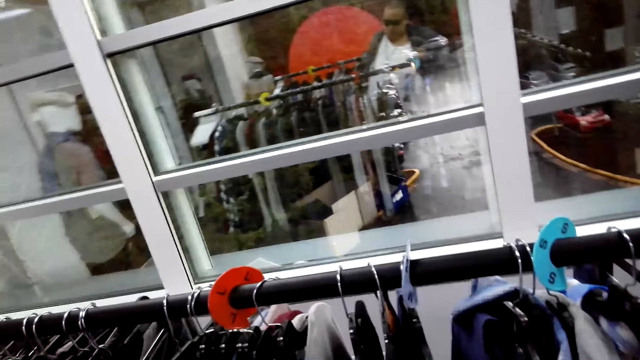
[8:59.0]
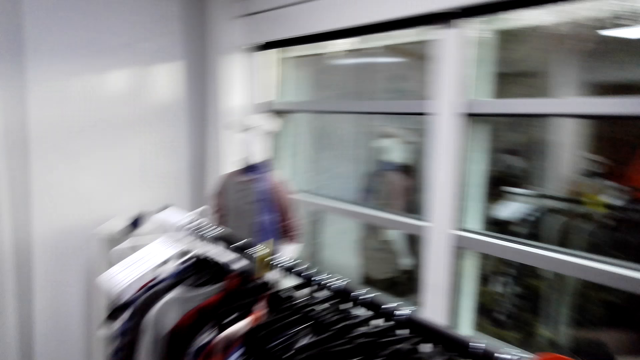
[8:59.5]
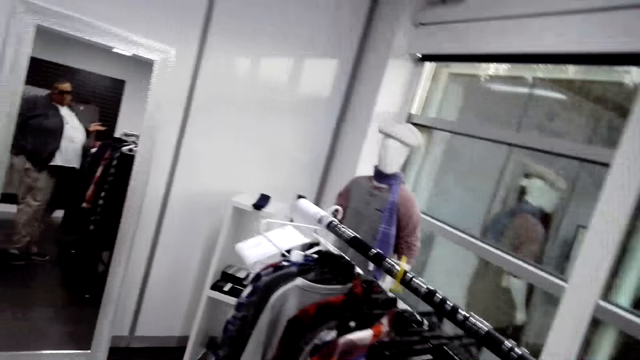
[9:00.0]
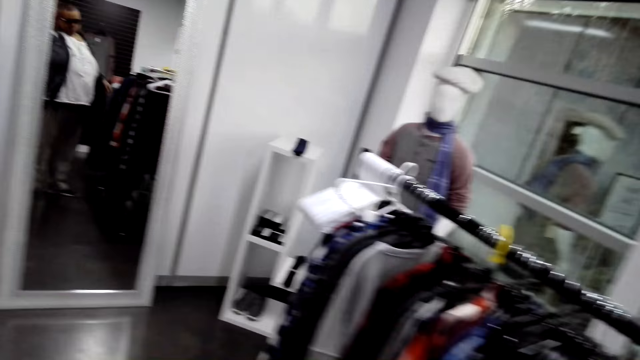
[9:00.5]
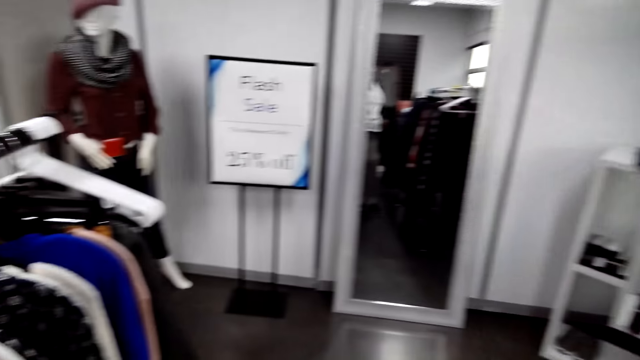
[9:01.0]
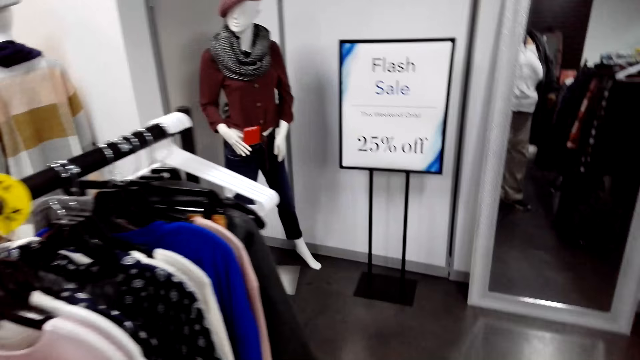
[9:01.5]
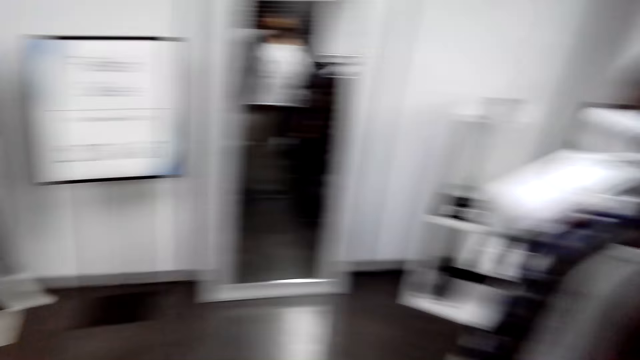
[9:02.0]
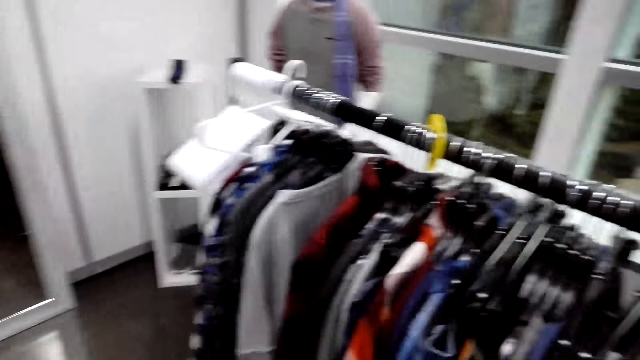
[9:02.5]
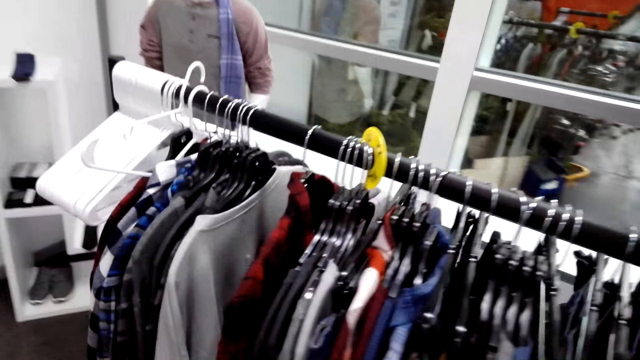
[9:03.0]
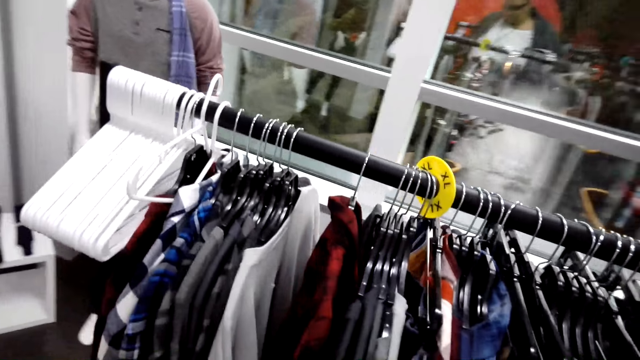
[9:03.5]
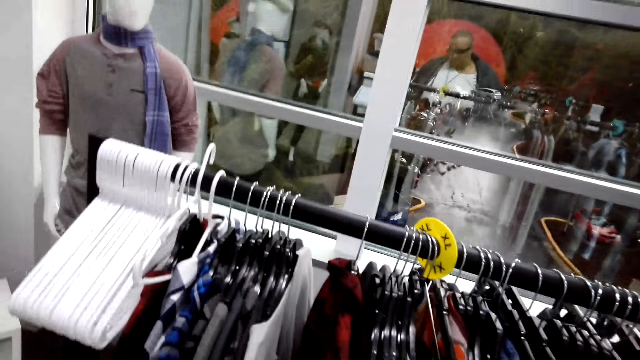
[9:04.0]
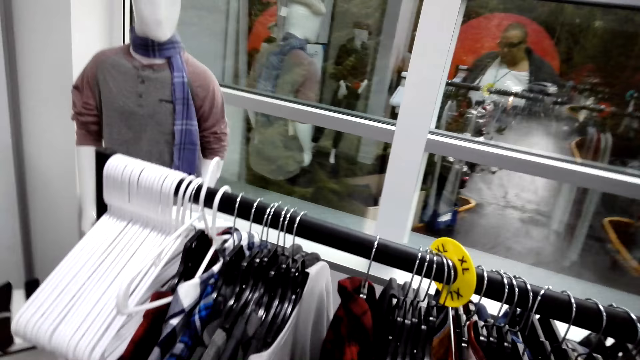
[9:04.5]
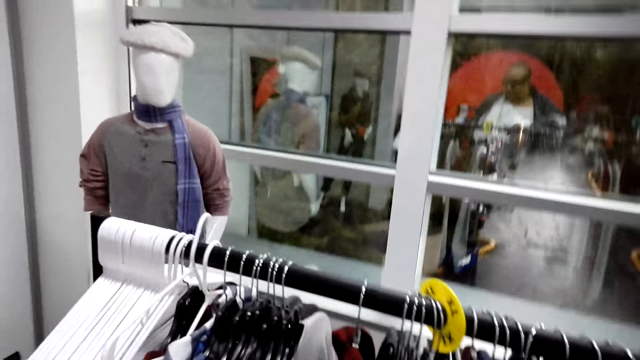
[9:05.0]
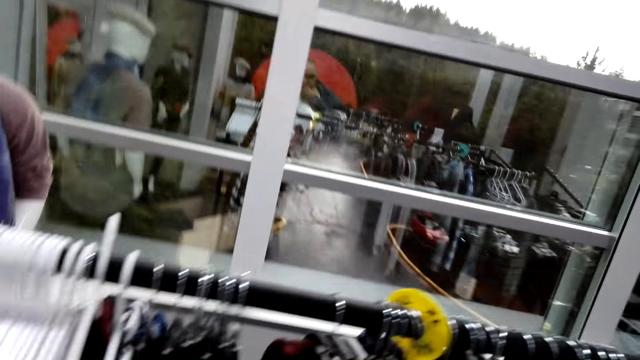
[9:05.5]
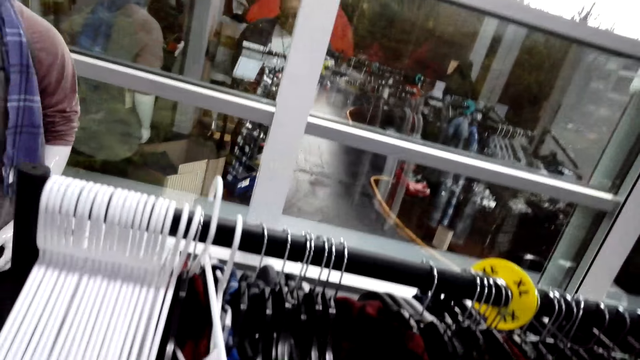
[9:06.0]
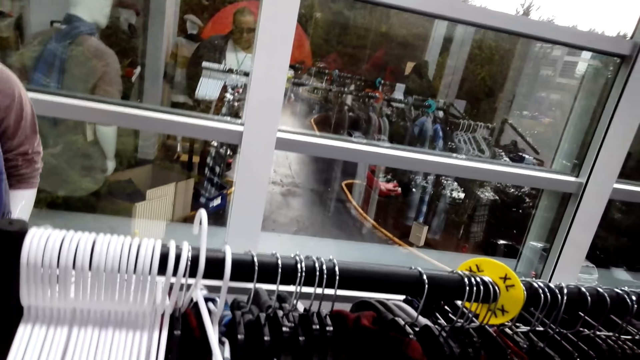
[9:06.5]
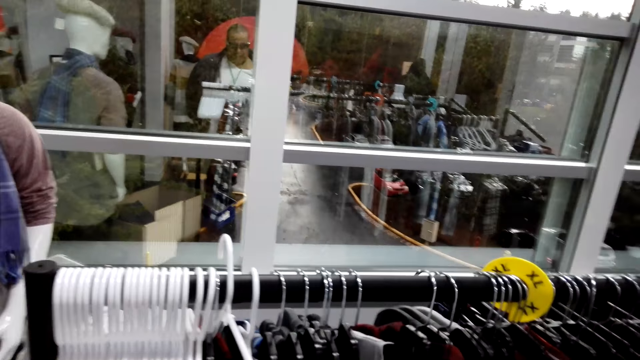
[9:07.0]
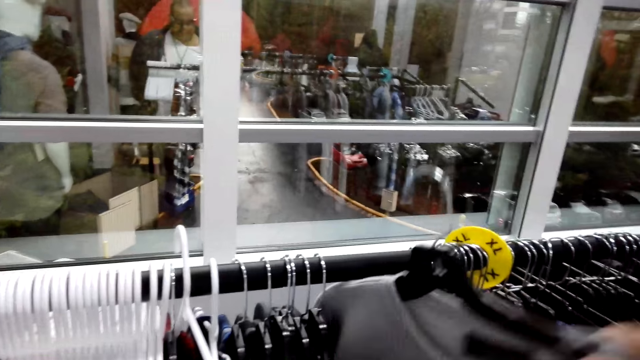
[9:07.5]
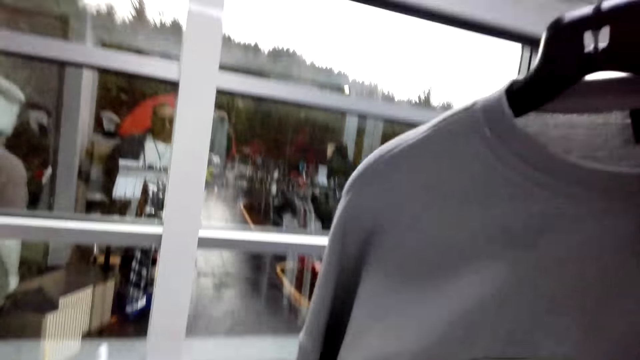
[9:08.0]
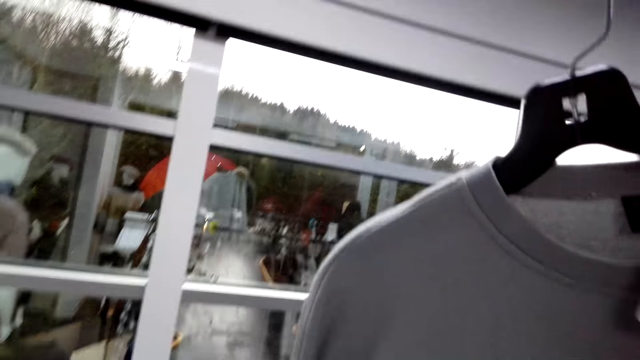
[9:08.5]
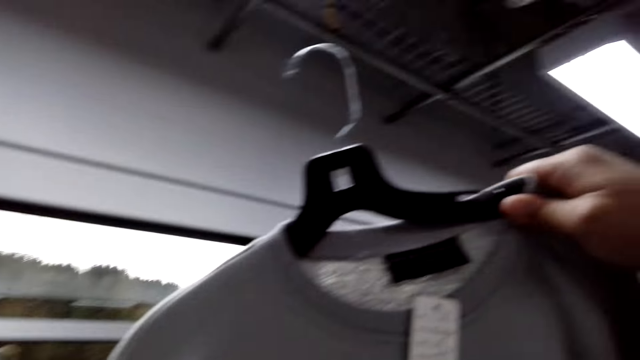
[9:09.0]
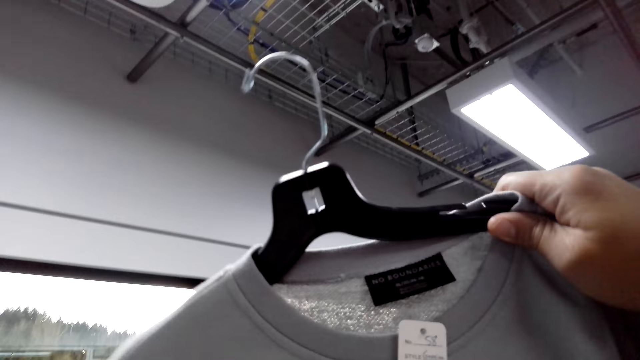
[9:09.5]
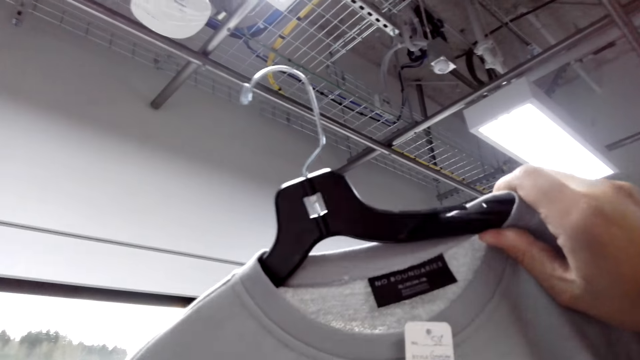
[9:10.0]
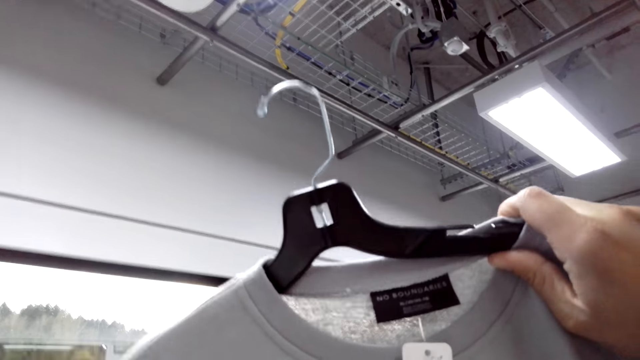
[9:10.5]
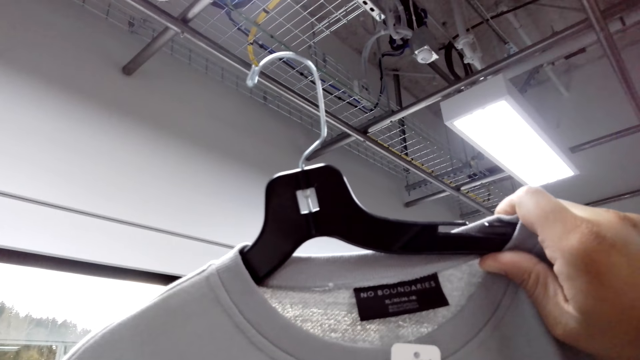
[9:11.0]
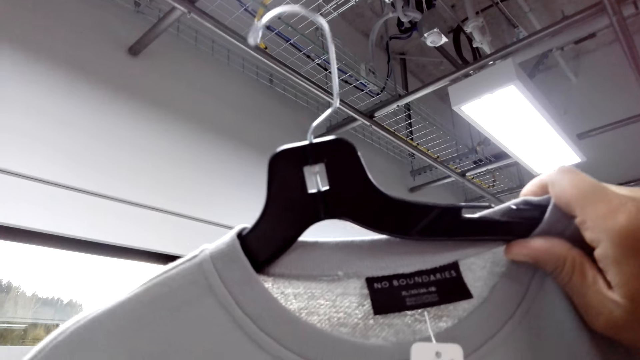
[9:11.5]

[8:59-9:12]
The camera wearer walks and looks around. They talk to the attendant. They pick the clothes on the hanger on the cloth display rack. They converse with the attendant and look at the cloth.

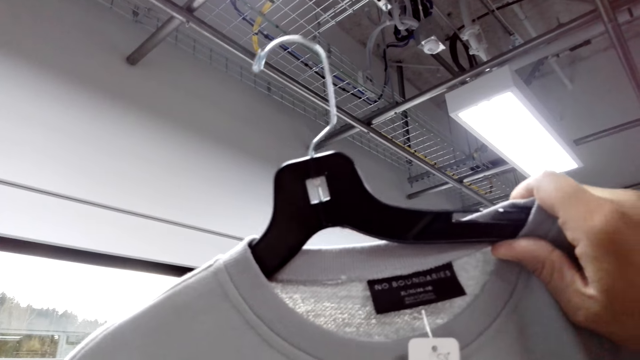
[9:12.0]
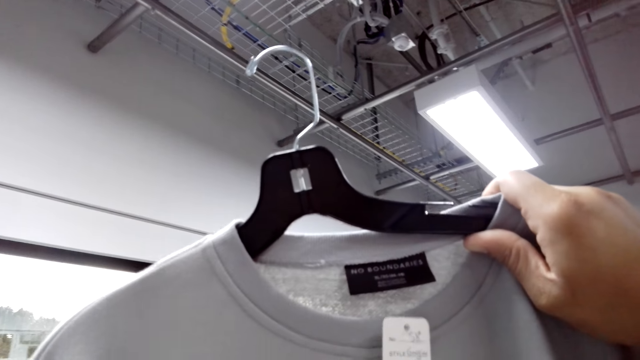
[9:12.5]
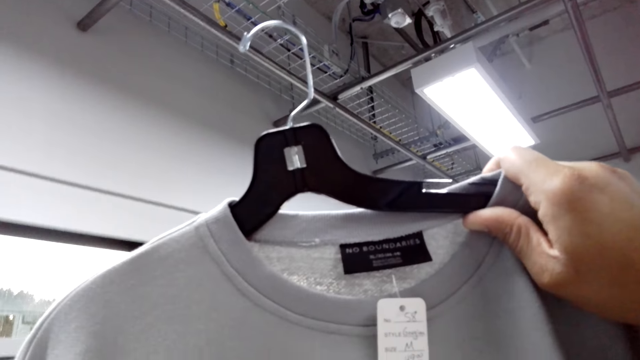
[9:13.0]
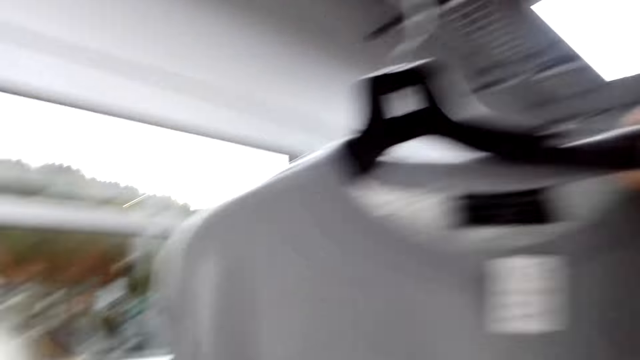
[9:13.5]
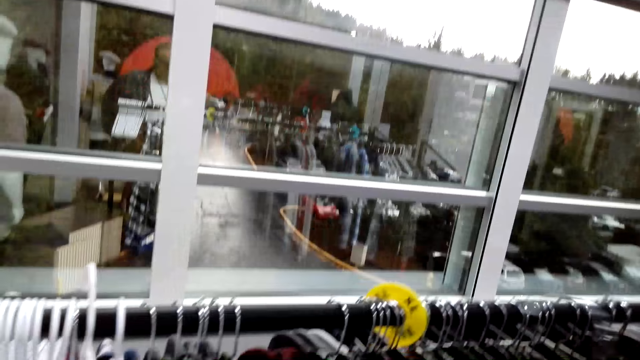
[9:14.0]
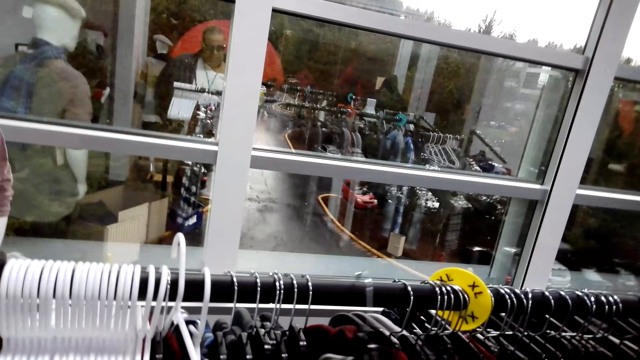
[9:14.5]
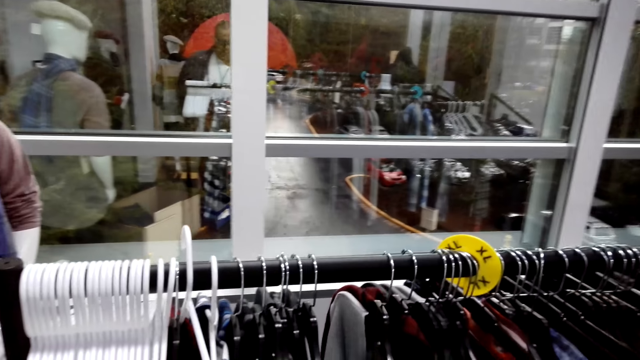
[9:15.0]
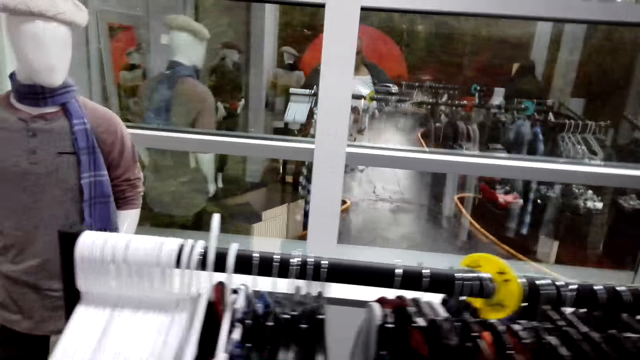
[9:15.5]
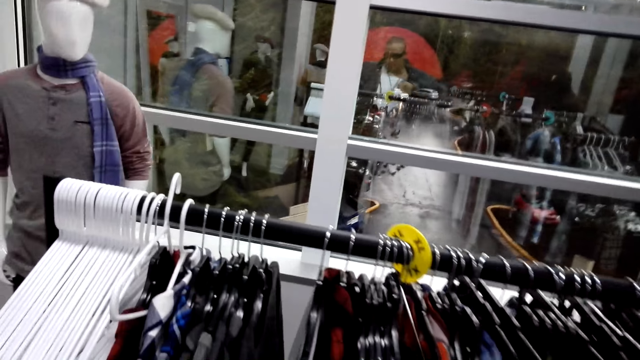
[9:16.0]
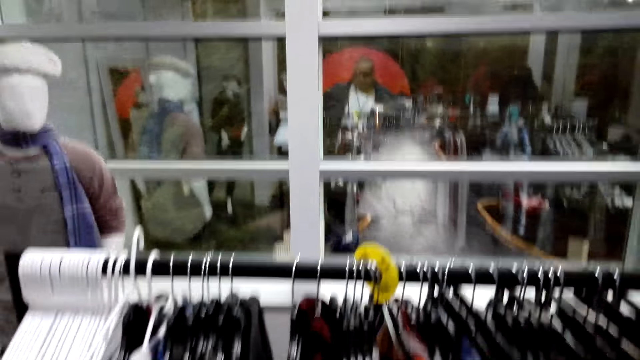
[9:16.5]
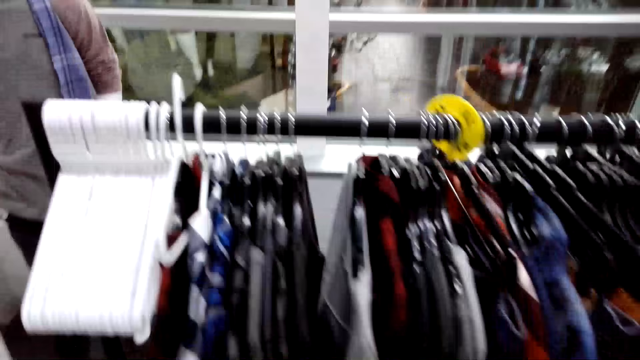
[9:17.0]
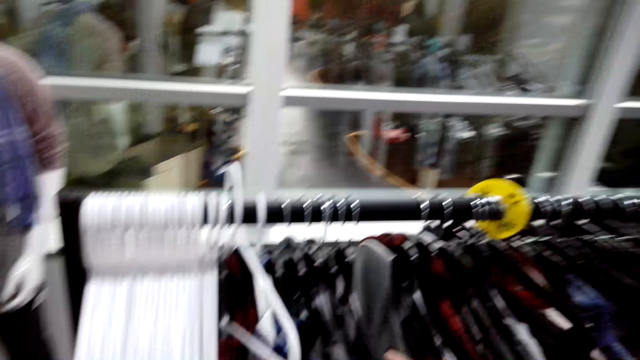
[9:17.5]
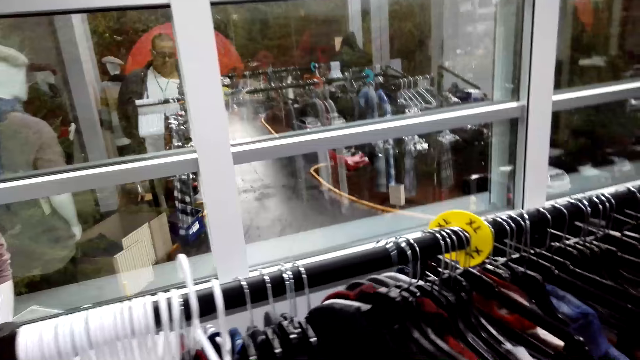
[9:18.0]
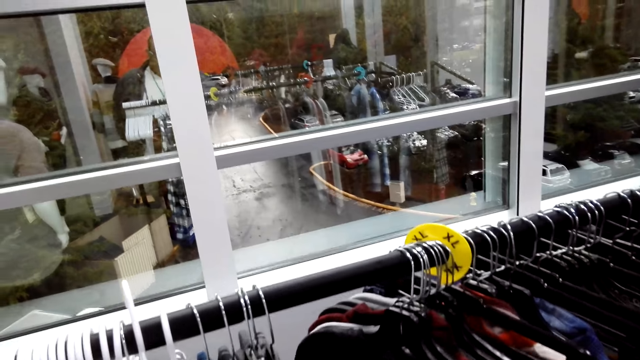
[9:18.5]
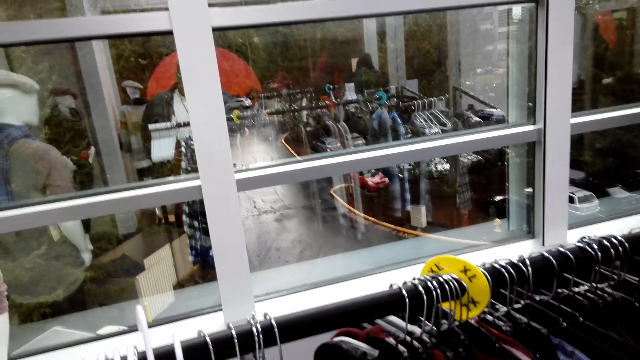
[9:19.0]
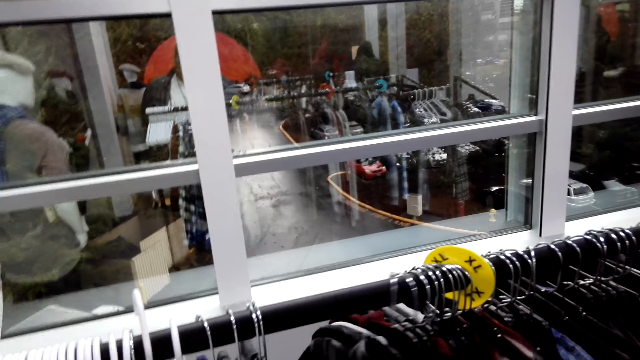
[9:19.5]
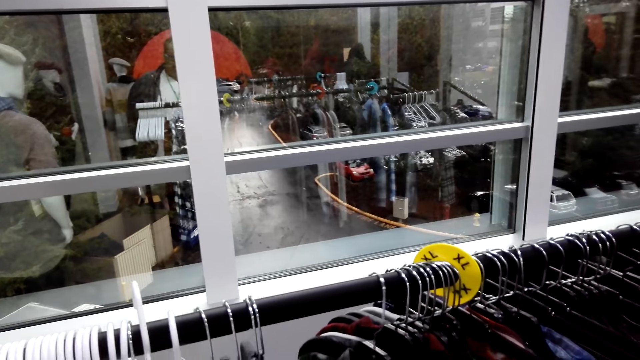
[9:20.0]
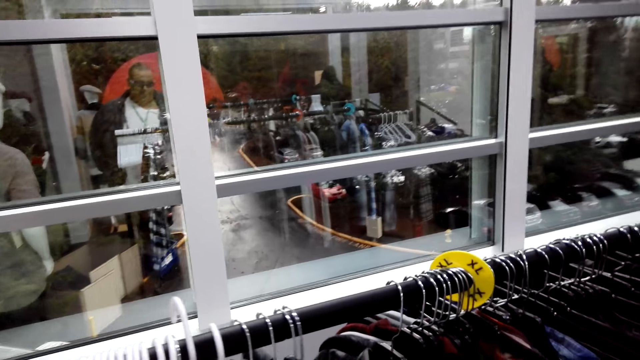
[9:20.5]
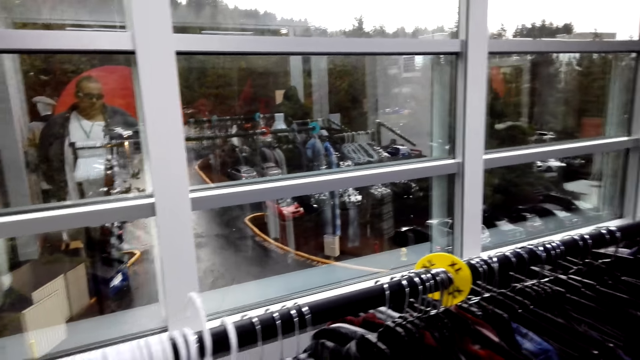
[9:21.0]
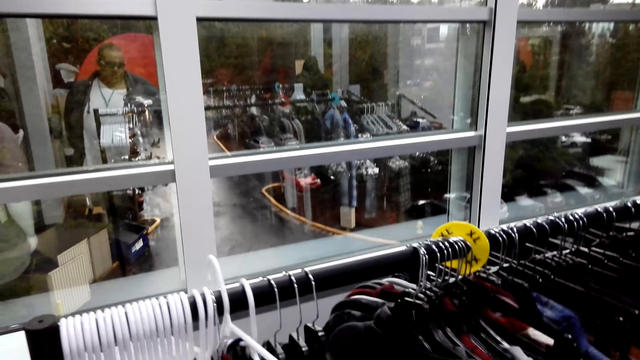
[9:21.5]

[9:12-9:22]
The camera wearer looks at the cloth. The attendant talks to the camera wearer. The camera wearer returns the cloth on the hanger on the cloth display rack. They go over clothes on the hanger stand. The attendant converses with the camera wearer. The camera wearer pushes the cloth on the cloth display rack. They push the cloth on the cloth display rack again. They talk to the attendant.
